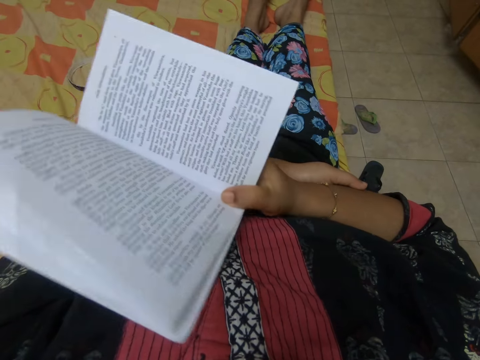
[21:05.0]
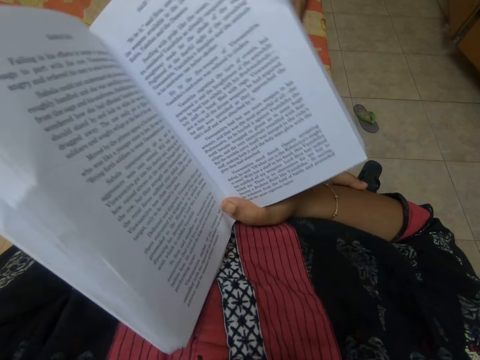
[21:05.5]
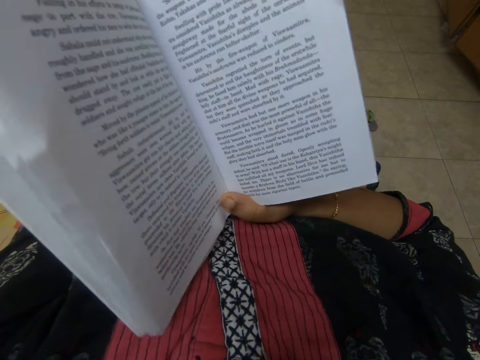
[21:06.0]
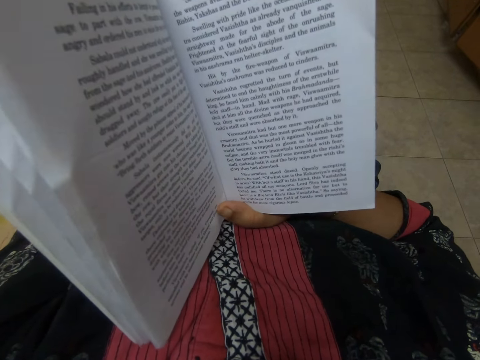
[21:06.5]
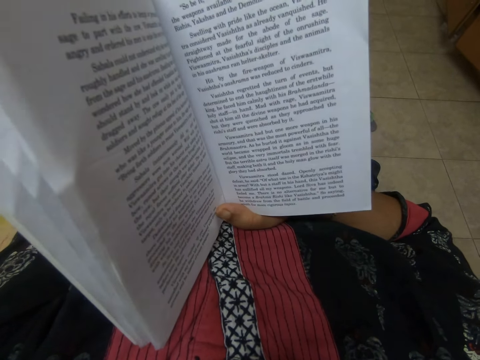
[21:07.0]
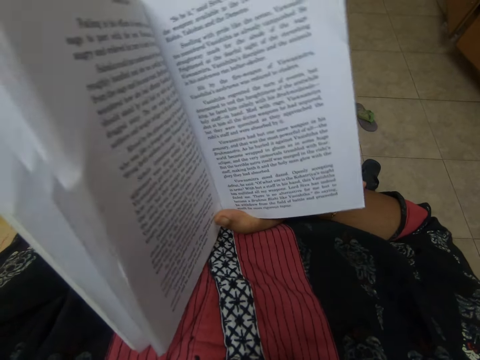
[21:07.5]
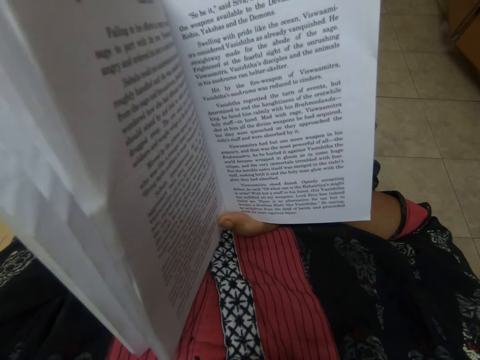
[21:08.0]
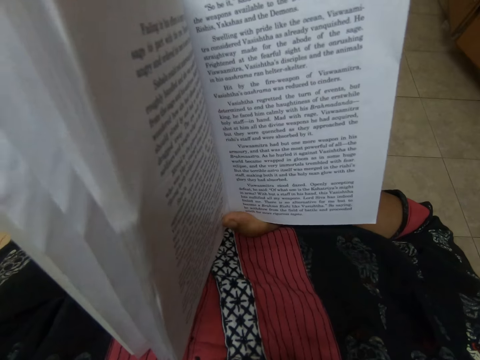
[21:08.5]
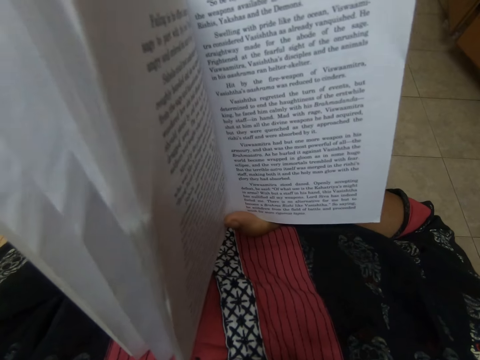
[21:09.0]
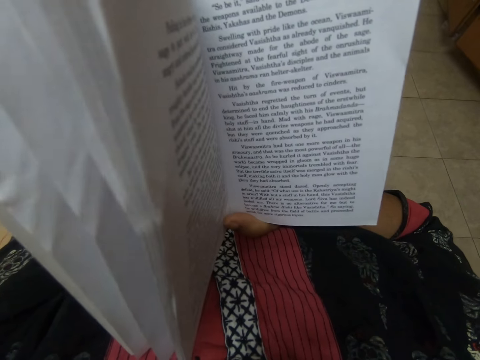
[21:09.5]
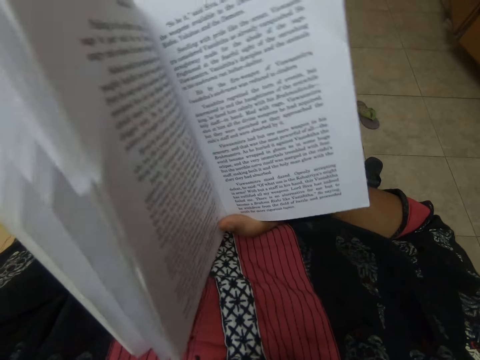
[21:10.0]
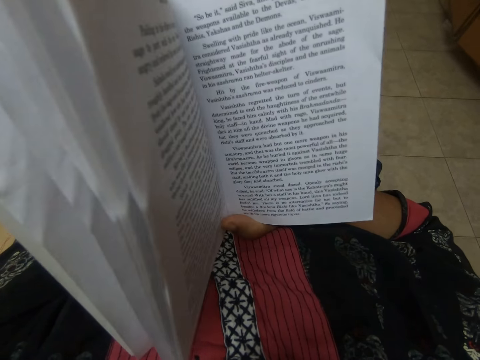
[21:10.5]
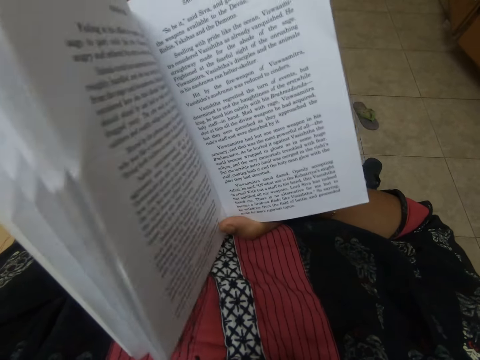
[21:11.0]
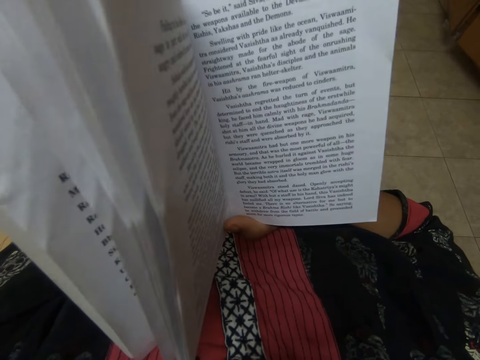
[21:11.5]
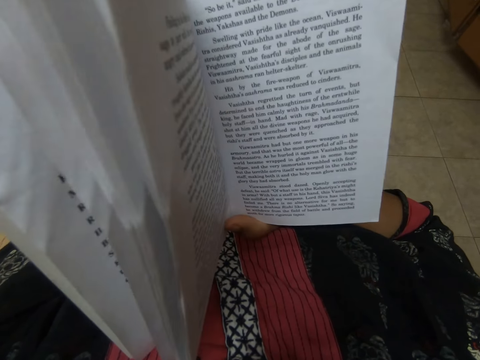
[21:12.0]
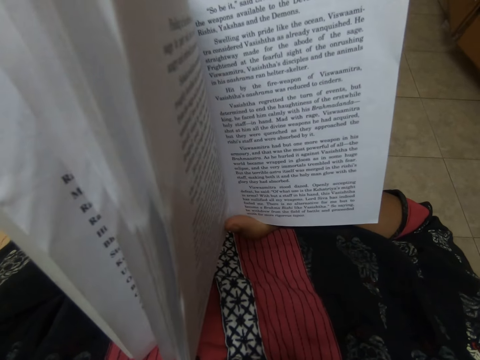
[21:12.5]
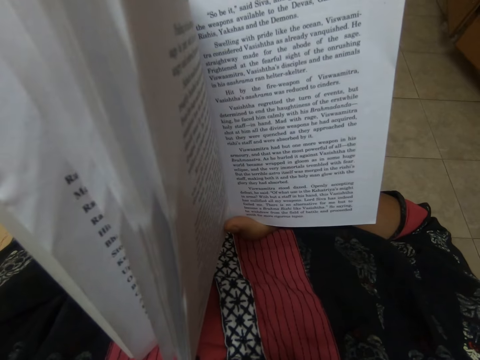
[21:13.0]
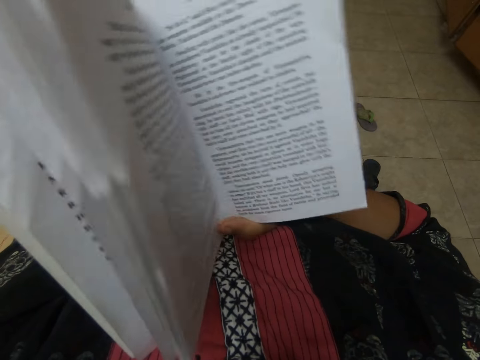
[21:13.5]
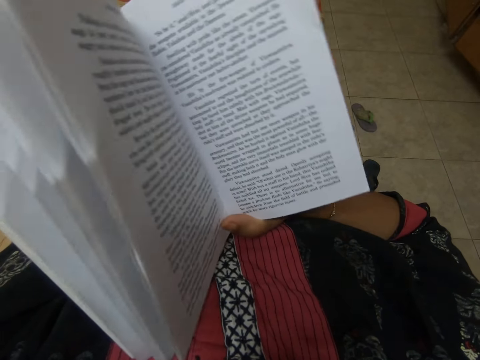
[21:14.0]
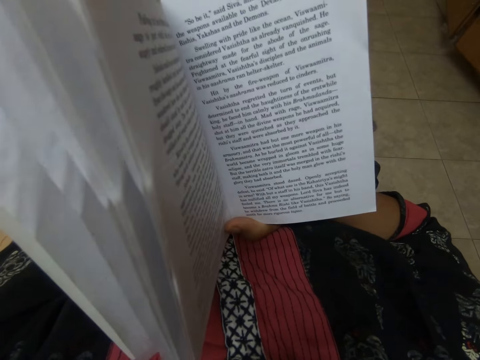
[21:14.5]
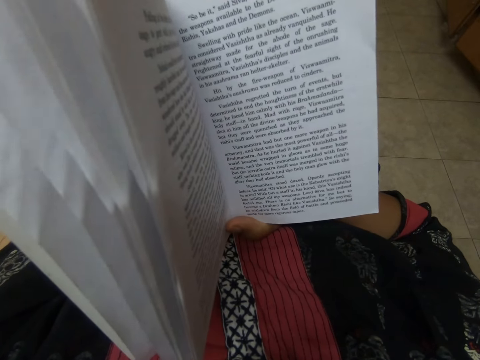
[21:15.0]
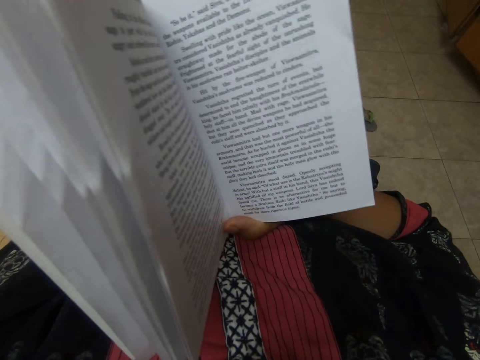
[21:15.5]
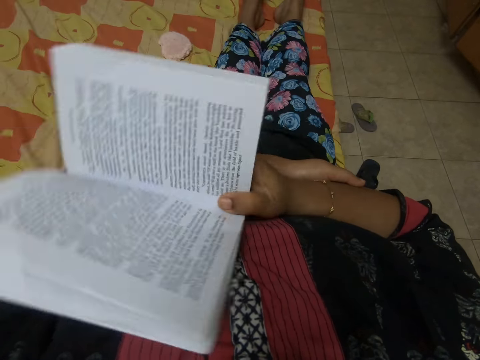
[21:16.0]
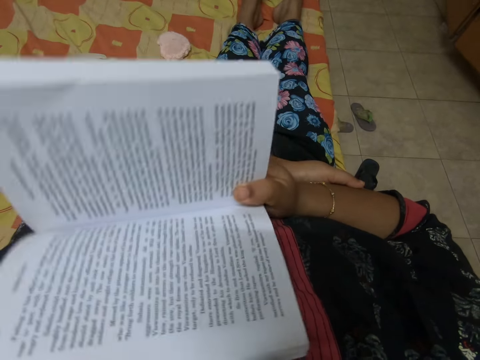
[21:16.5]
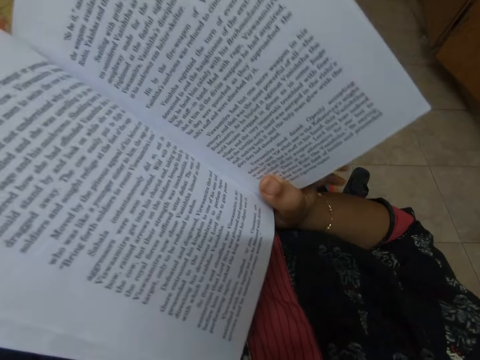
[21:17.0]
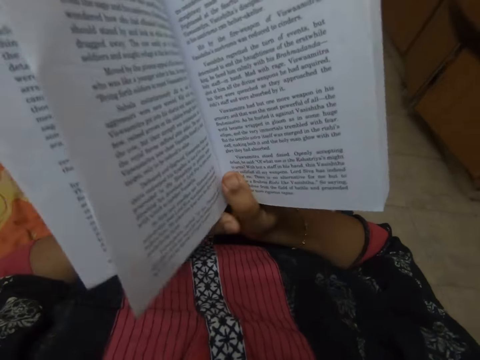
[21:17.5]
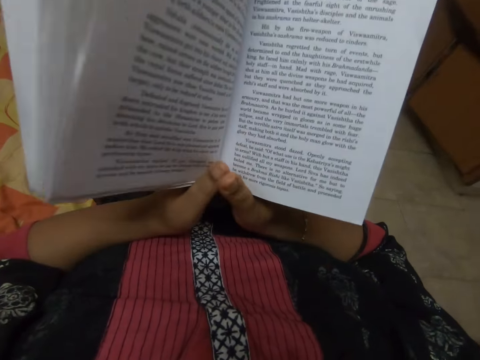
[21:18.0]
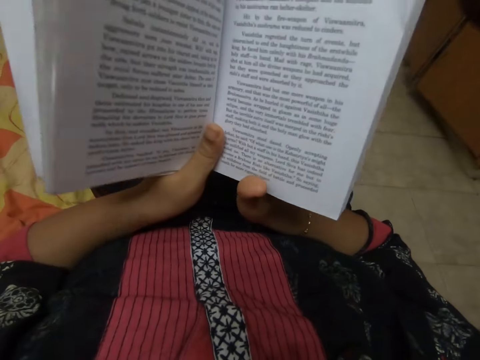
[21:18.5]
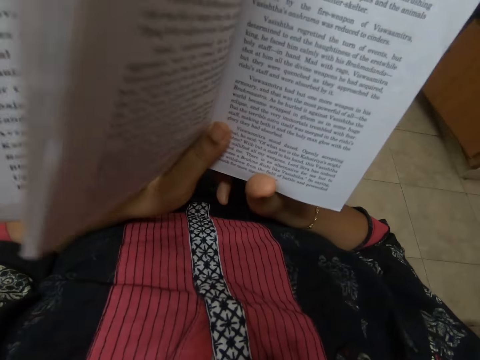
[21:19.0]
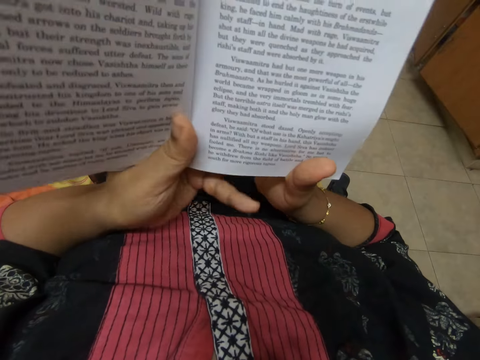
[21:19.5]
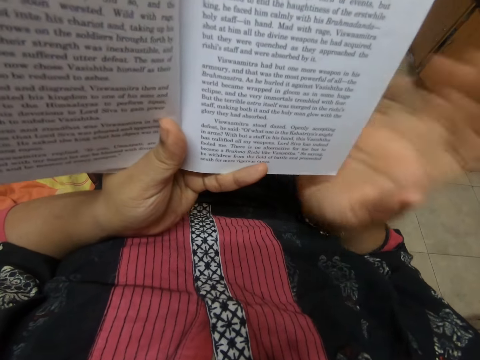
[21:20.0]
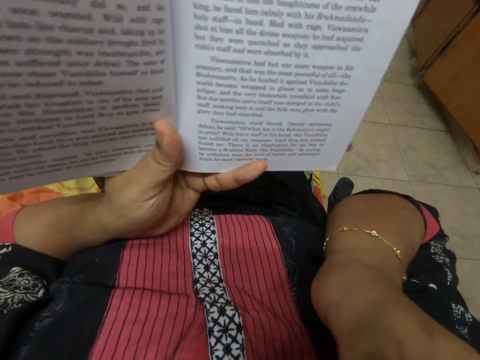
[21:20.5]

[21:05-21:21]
The camera wearer moves the book. They read the book. They move the book slightly up and down repeatedly. They drop the book. They hold the book with both hands.

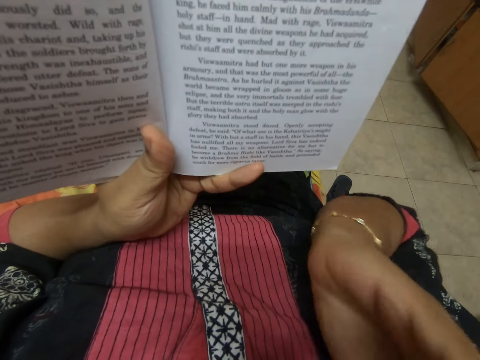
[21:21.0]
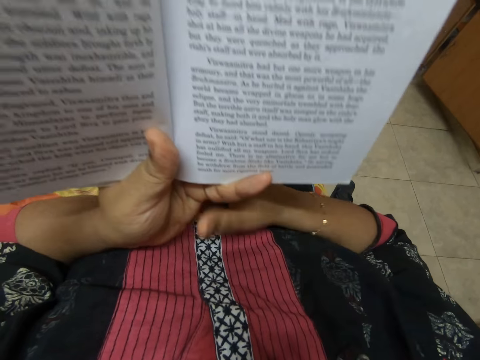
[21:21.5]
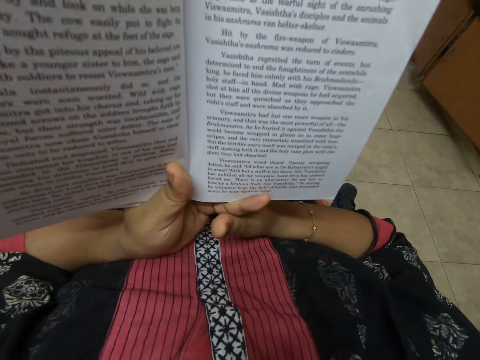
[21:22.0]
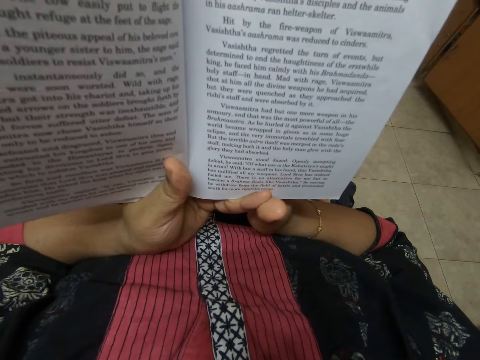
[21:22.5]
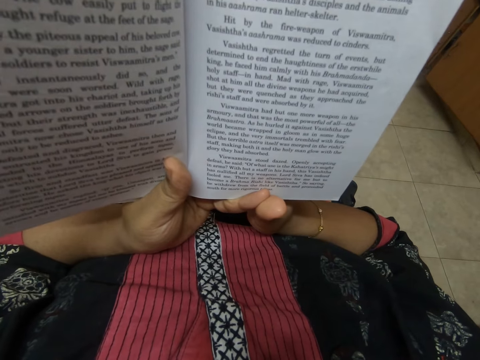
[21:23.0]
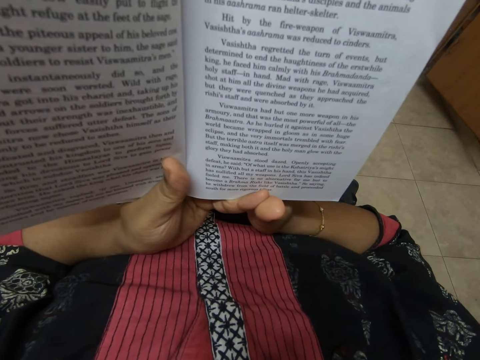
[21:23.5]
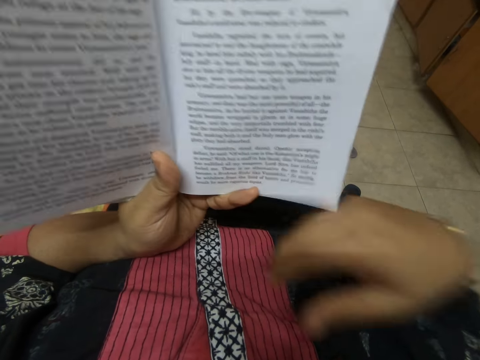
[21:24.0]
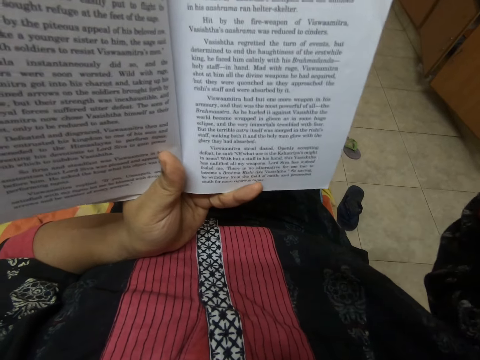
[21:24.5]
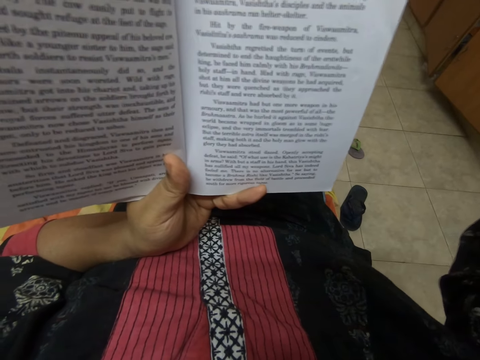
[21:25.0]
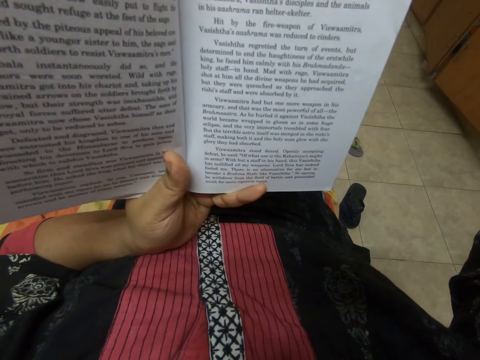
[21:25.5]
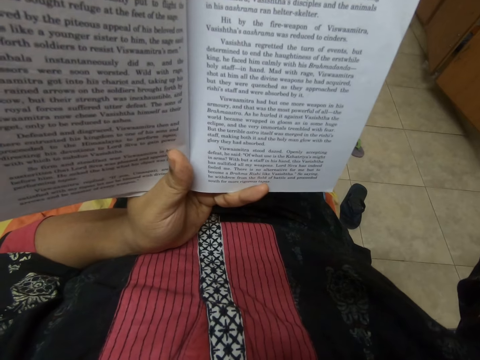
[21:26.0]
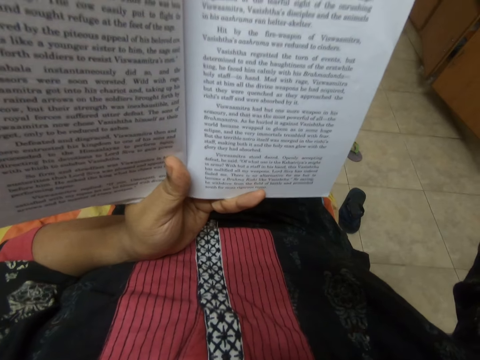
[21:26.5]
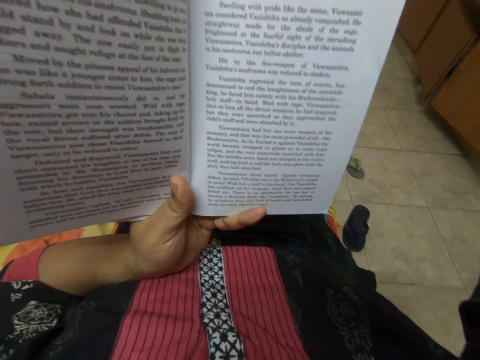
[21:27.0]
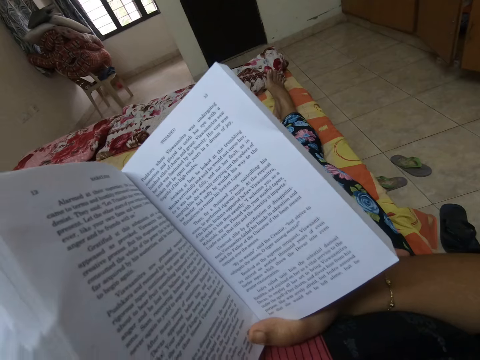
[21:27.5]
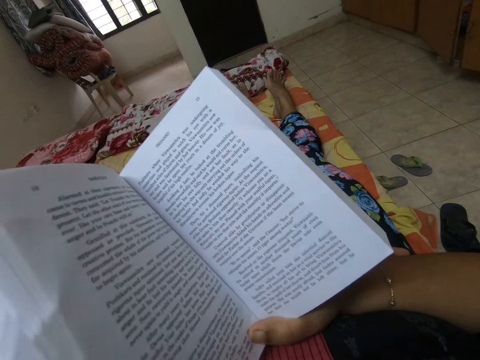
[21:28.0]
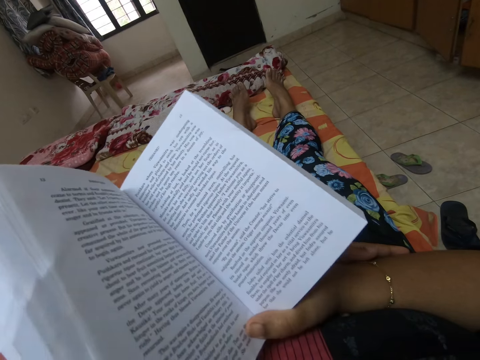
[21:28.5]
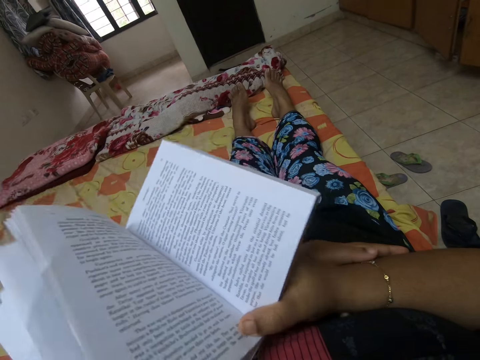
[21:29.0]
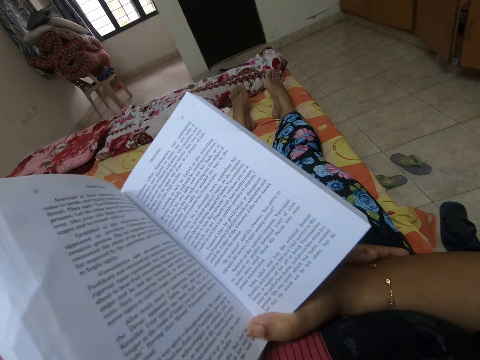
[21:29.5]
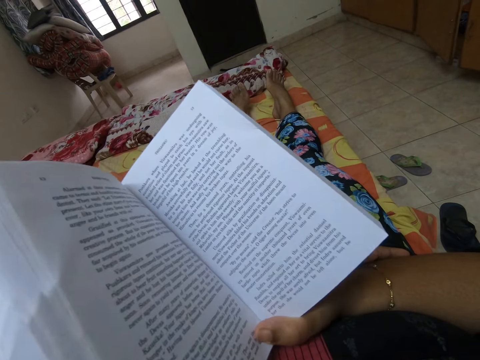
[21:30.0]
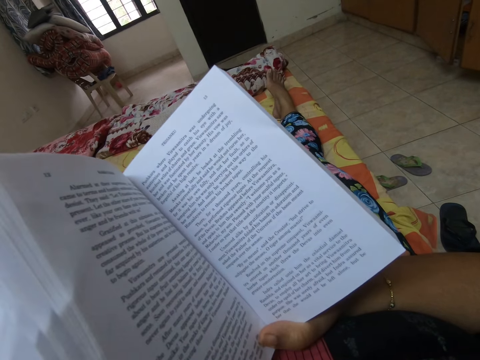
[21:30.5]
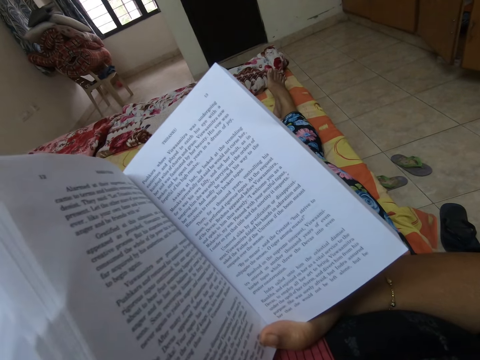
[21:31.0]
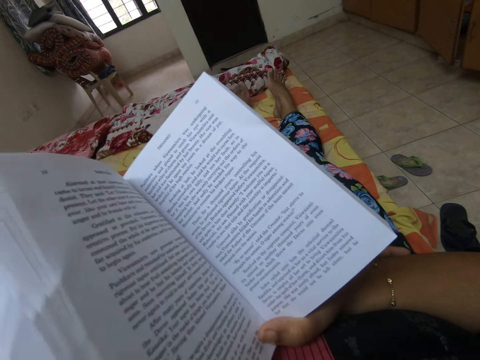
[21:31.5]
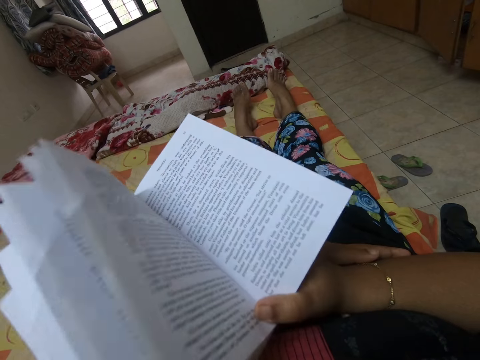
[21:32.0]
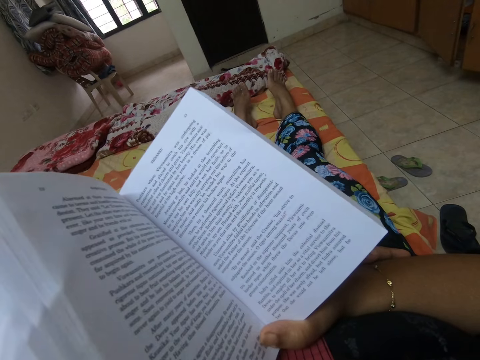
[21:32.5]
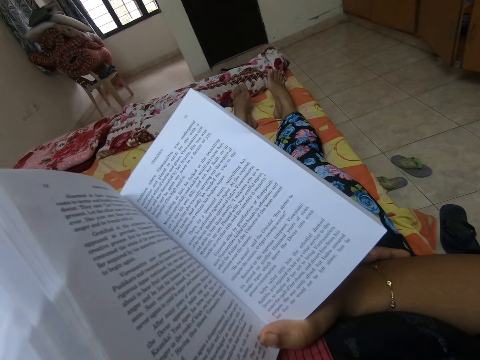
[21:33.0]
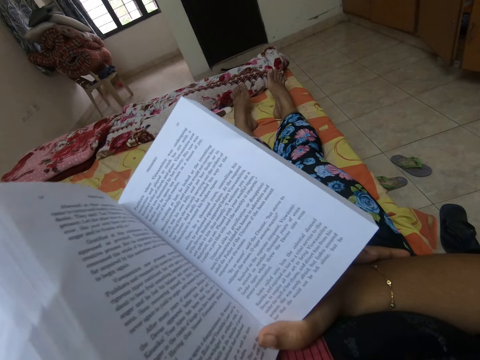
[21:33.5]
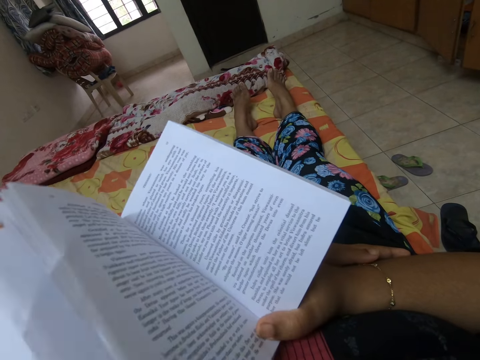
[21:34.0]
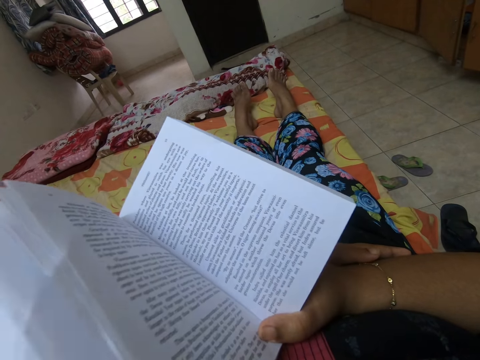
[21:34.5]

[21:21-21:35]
The camera wearer lifts up his right hand. He reads the book. He holds the book. He lifts up his right hand. He moves the book slightly up and down. He moves the book slightly up and down again.
